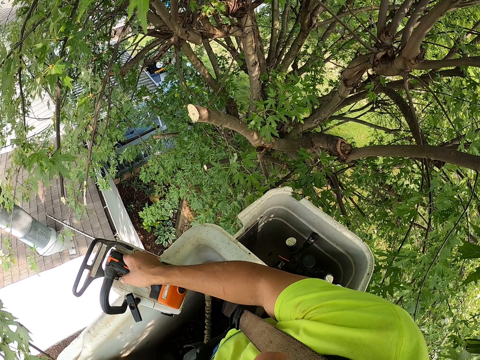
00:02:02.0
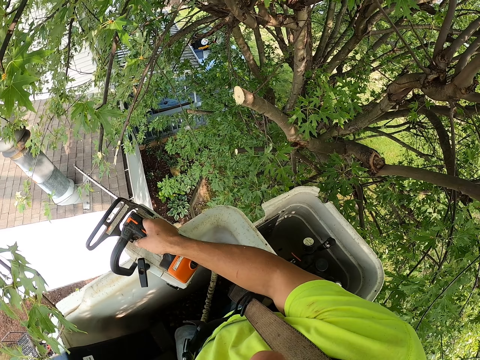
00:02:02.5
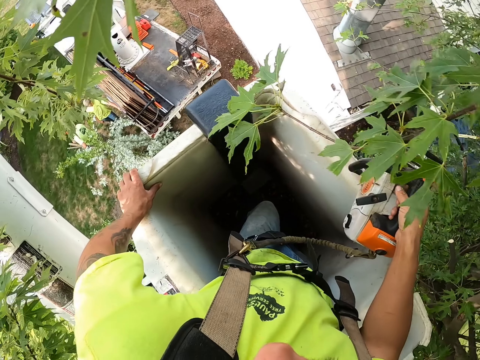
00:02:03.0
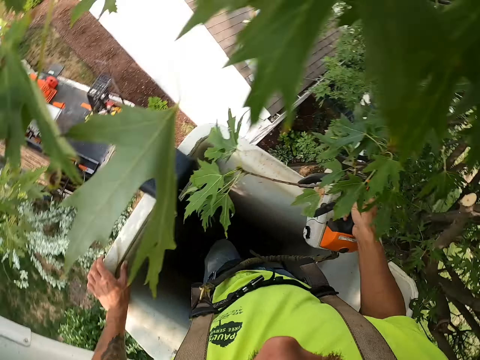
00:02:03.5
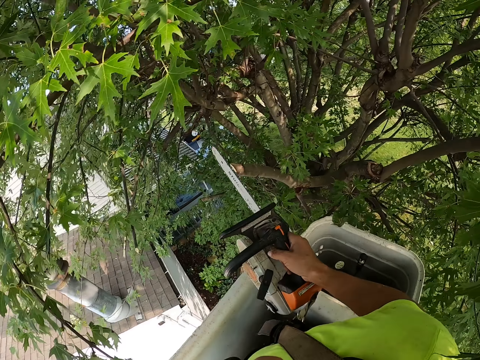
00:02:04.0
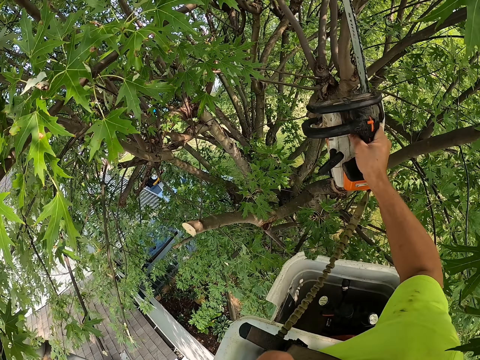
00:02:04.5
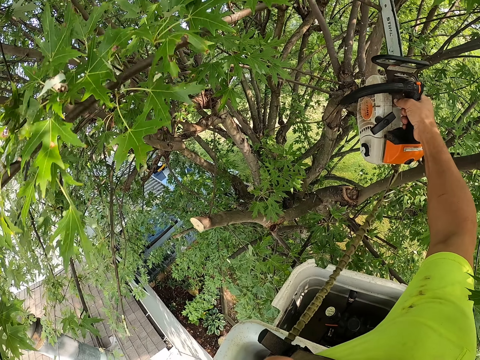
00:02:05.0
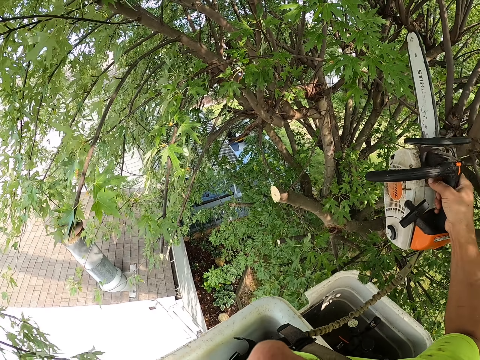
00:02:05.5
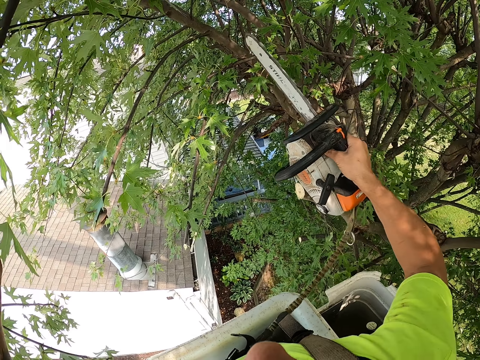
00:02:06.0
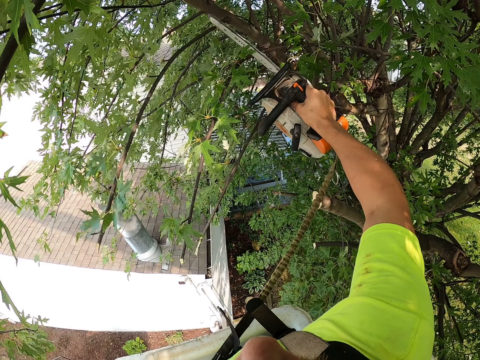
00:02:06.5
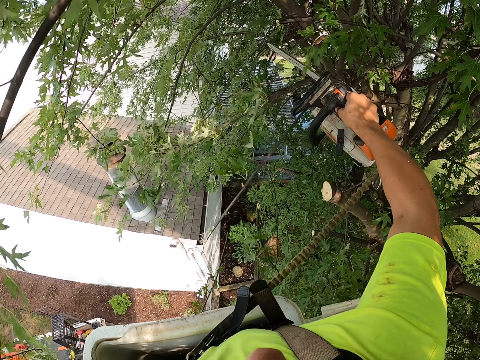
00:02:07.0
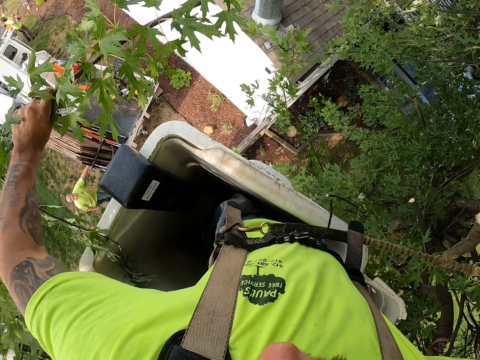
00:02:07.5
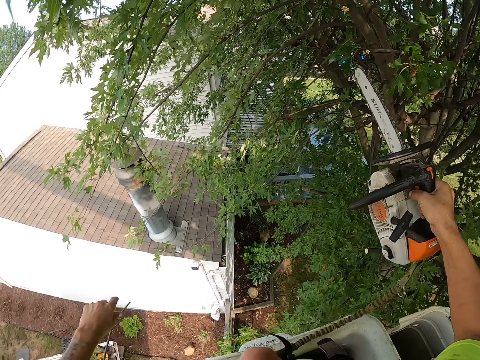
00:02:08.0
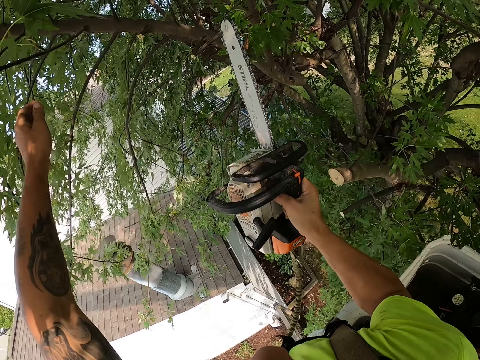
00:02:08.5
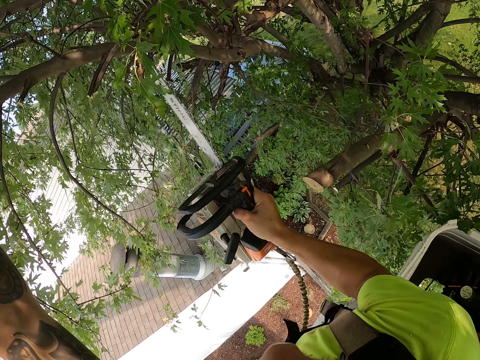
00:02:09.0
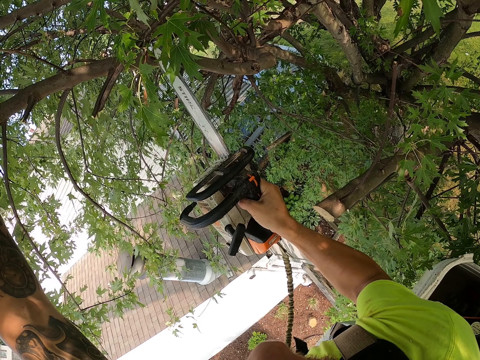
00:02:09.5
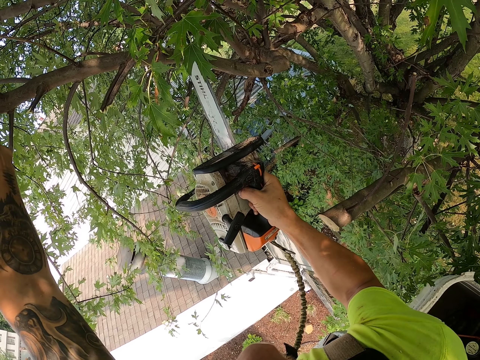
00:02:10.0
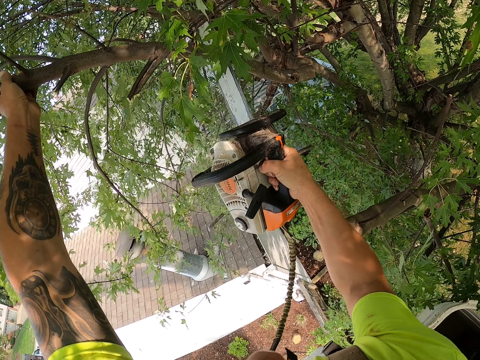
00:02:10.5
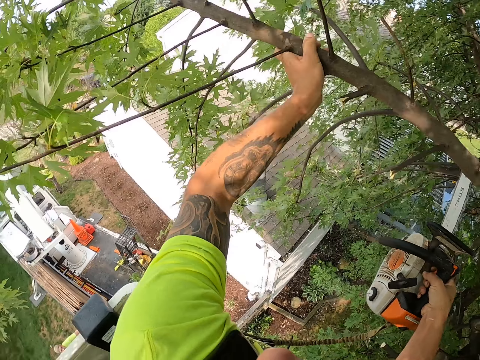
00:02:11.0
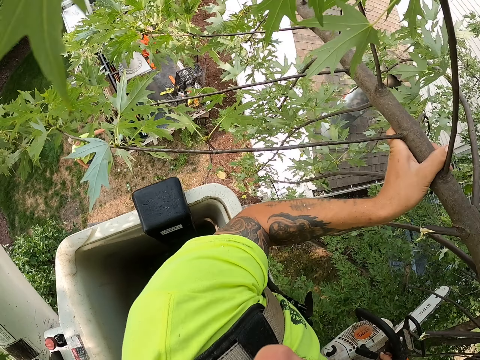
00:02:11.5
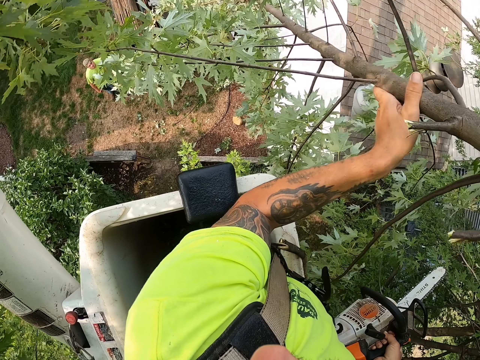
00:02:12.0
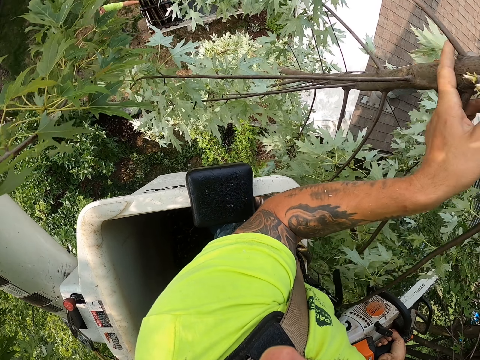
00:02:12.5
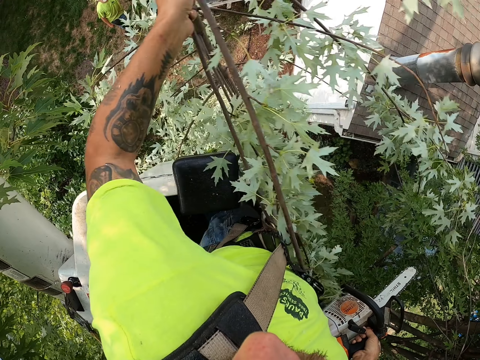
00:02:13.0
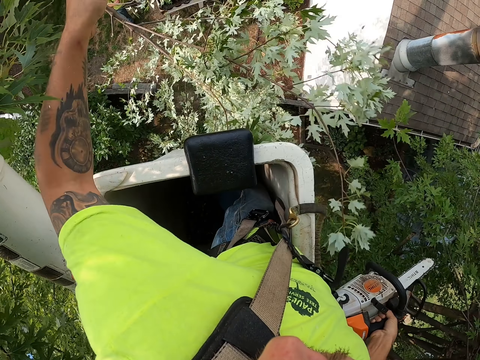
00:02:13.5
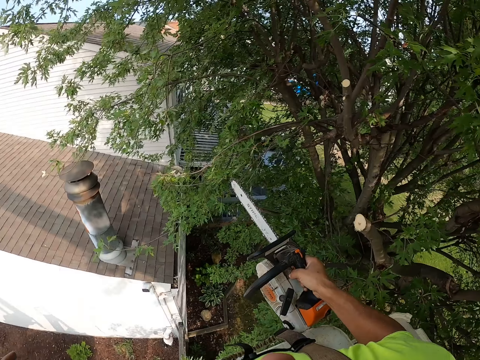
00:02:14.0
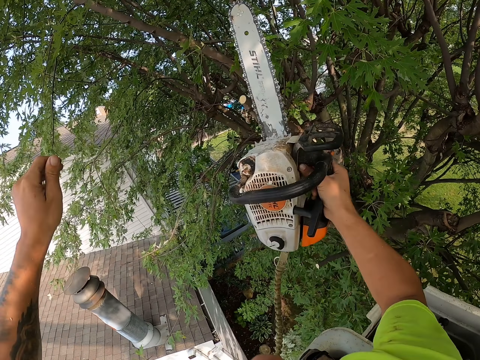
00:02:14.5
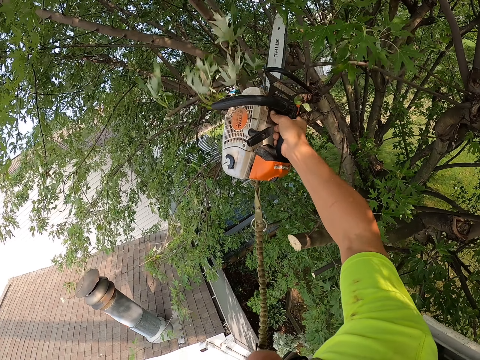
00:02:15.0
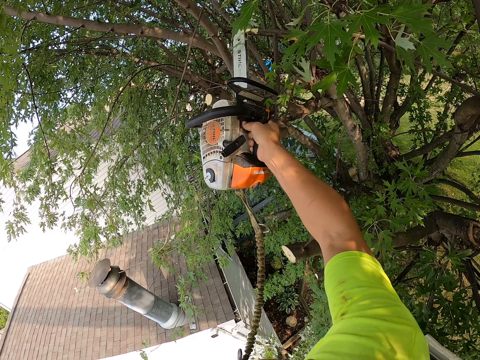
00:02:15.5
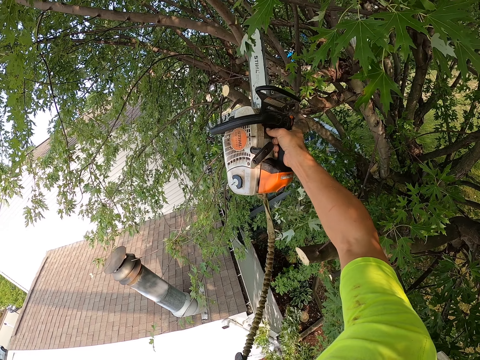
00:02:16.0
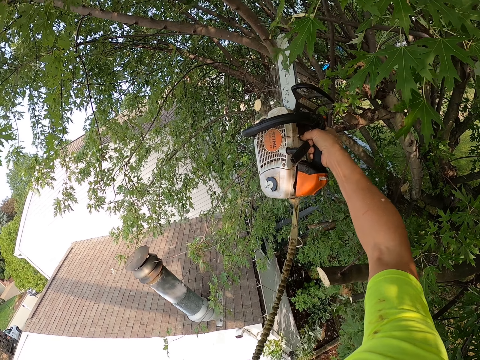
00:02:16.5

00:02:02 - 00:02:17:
The camera wearer cuts the branches of the tree with the chainsaw in his right hand. He throws the branch of the tree in his left hand on the ground. He holds a branch of the tree with his left hand. He cuts the branch of the tree with the chainsaw in his right hand. He throws the branch of the tree in his left hand on the ground. He cuts the branches of the tree with the chainsaw in his right hand.

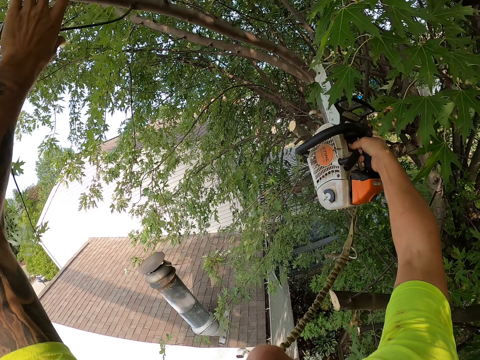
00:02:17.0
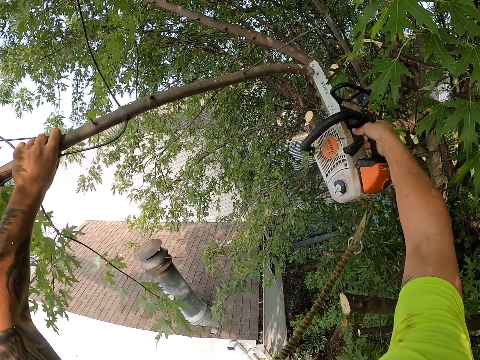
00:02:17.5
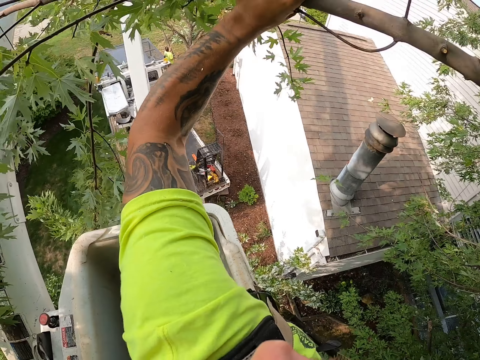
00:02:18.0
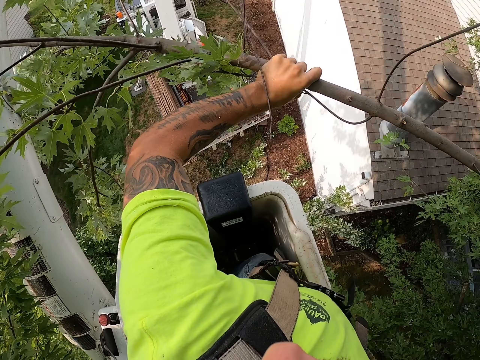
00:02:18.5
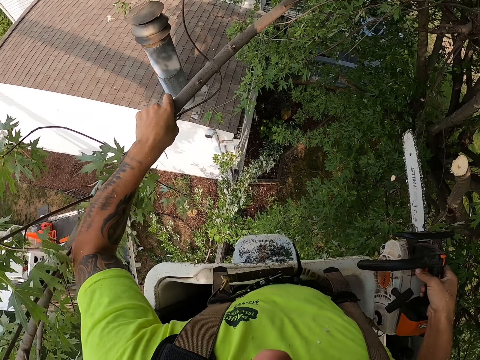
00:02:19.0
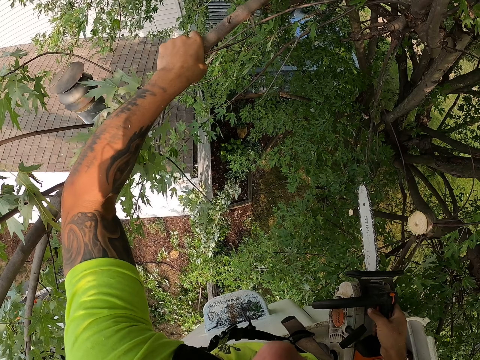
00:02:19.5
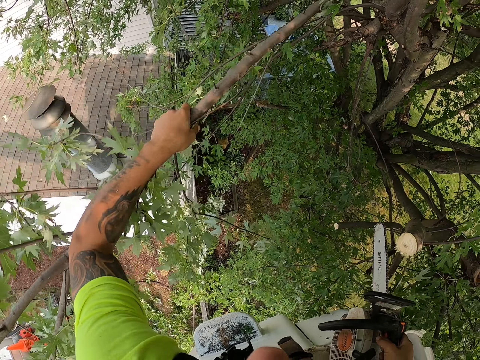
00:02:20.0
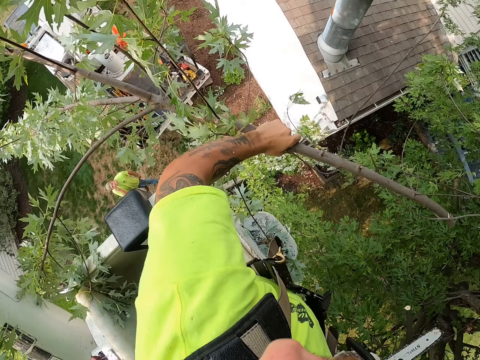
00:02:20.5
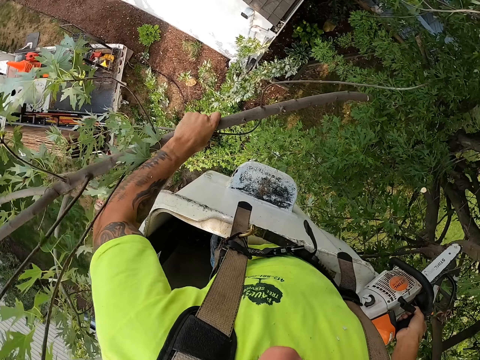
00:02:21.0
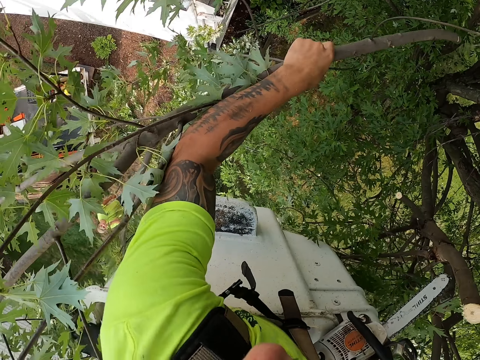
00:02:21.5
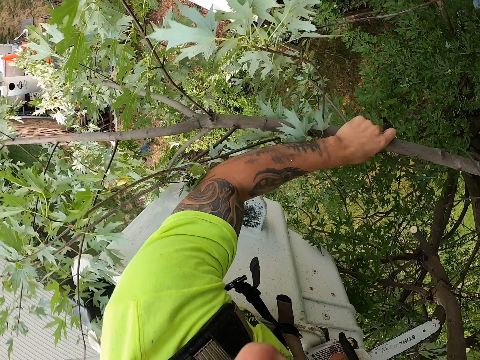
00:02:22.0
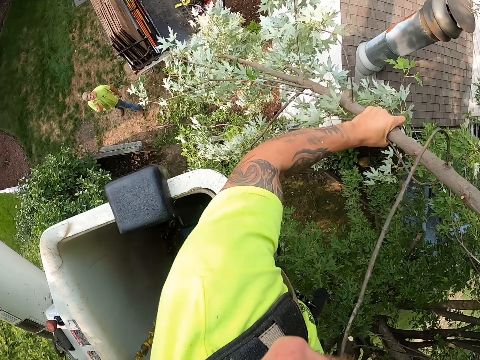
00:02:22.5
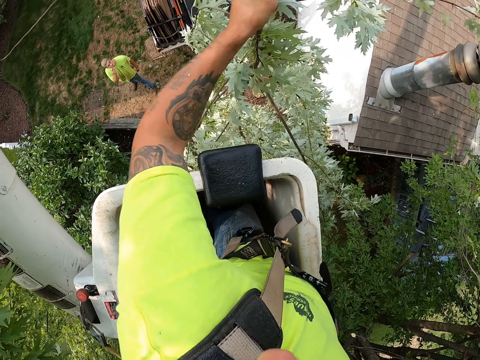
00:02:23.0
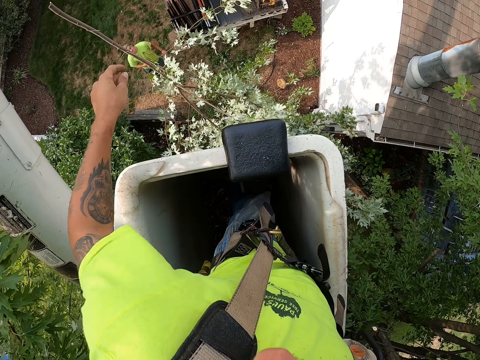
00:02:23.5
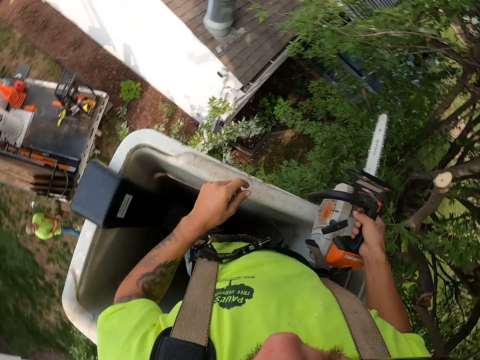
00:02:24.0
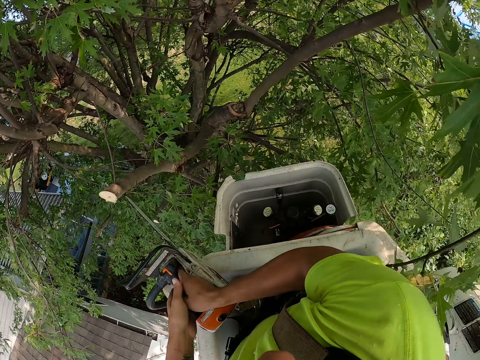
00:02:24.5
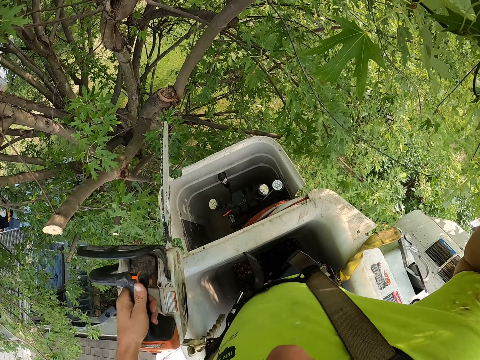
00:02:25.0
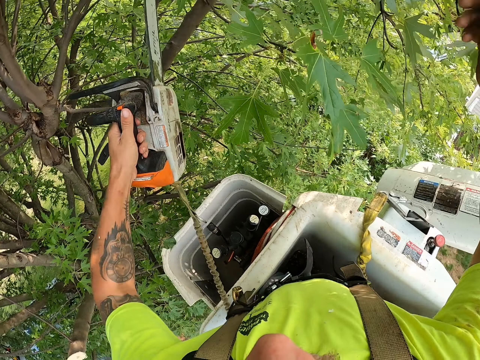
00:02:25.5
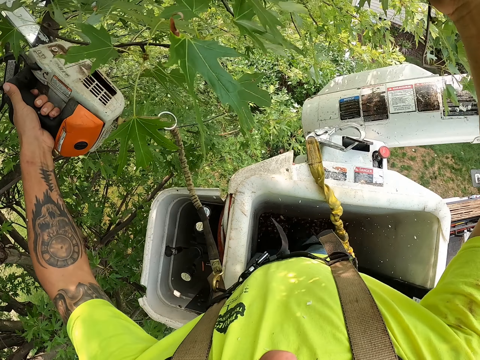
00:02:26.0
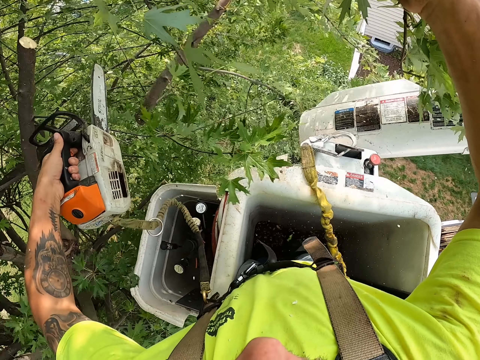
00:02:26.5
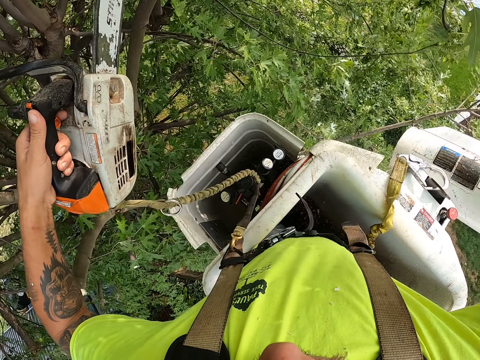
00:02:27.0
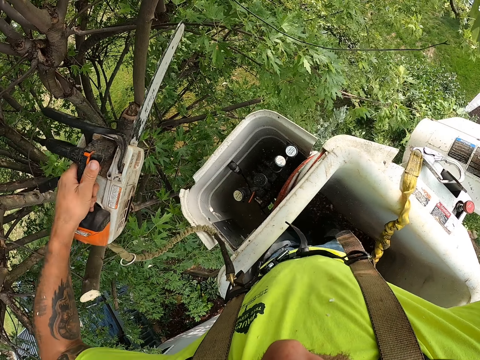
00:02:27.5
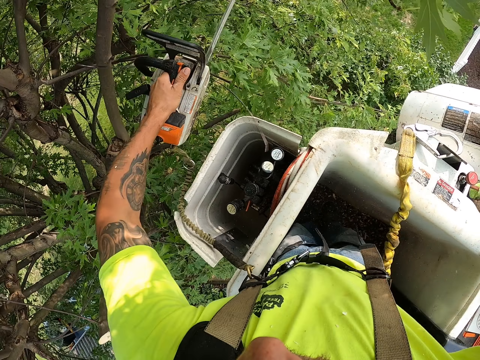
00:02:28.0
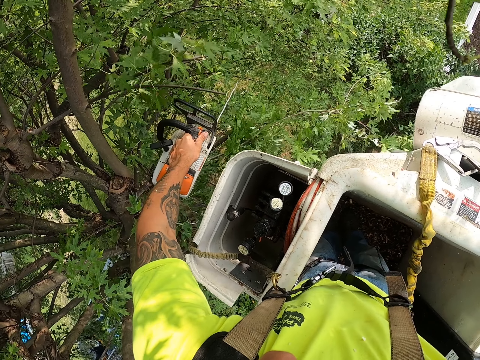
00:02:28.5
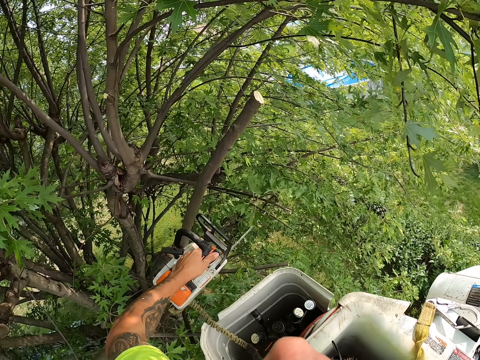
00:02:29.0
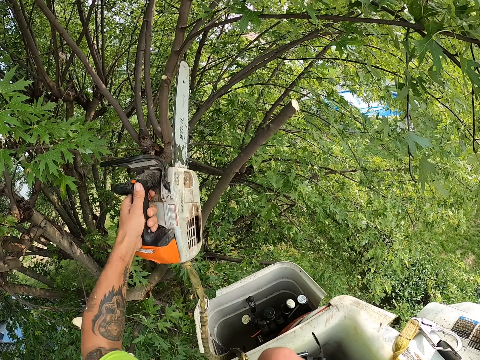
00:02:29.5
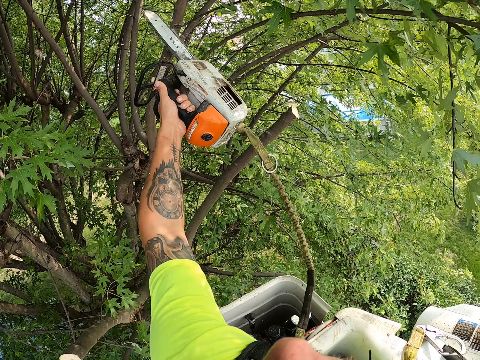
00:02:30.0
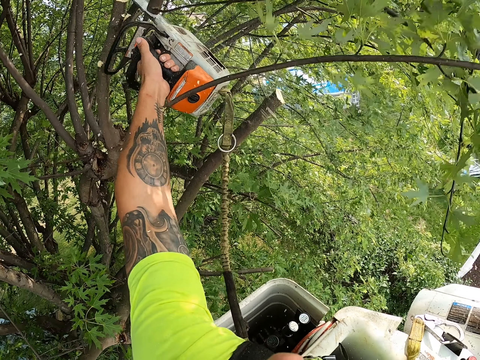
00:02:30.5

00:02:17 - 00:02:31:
The camera wearer holds the branch of the tree with his left hand. He drops the cut tree branch to the ground. He cuts the tree branches with the saw. He throws the branch of the tree in his left hand on the ground. He takes the chainsaw from his right hand with his left hand. He holds a branch of the tree with his right hand. He cuts the branches of the tree with the chainsaw in his right hand.
